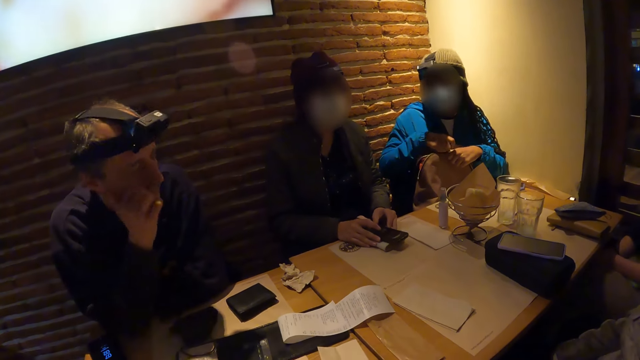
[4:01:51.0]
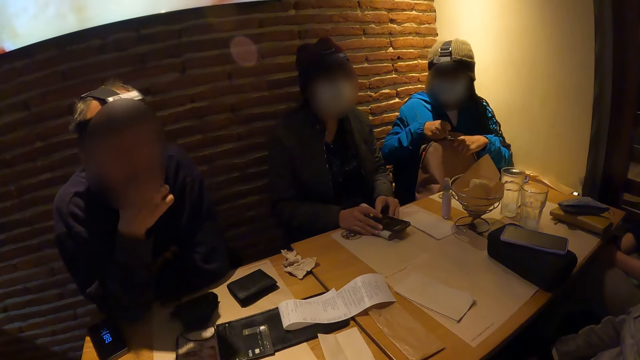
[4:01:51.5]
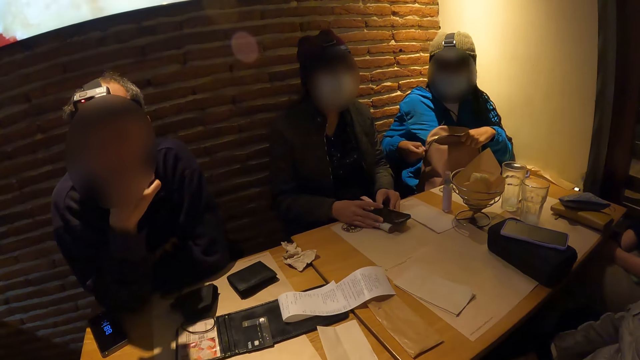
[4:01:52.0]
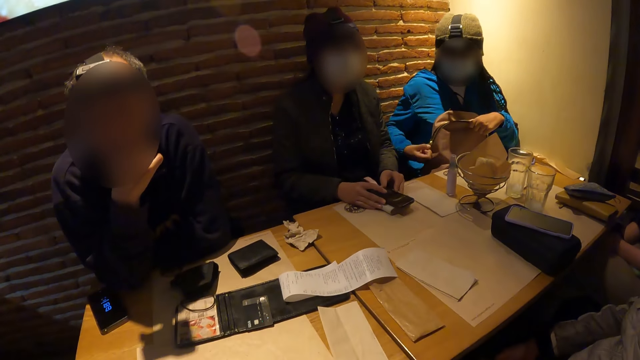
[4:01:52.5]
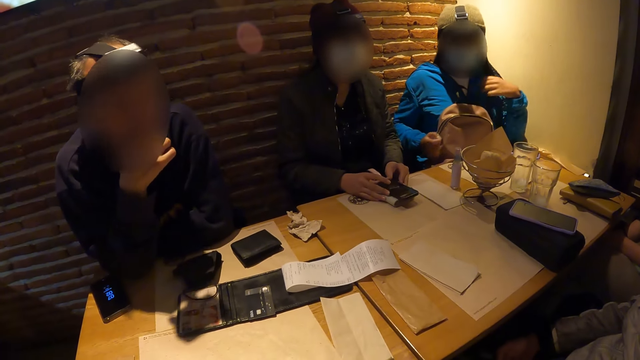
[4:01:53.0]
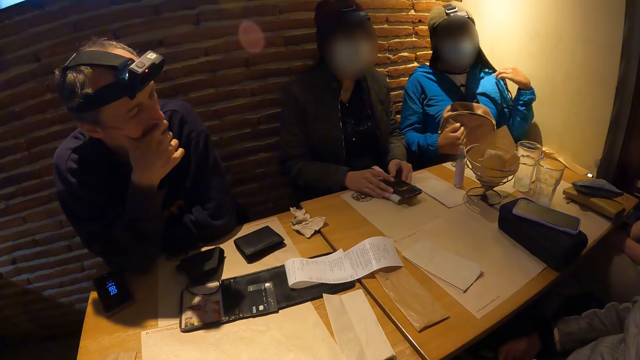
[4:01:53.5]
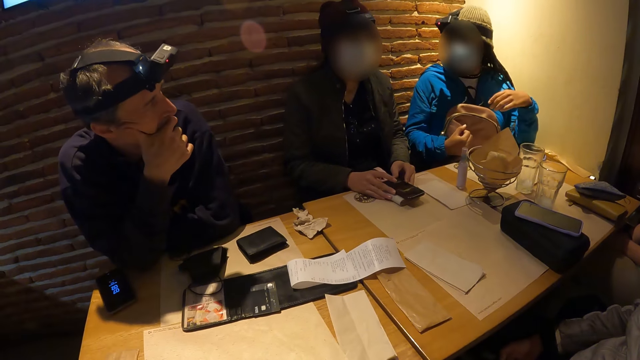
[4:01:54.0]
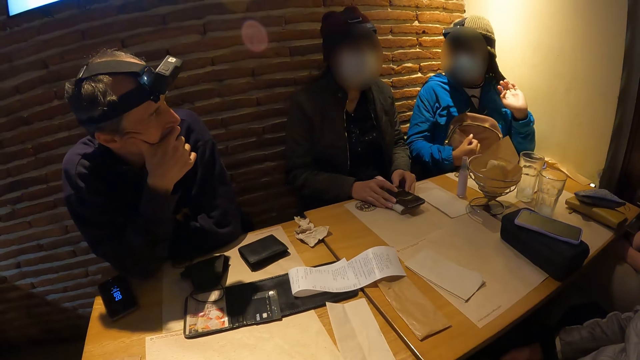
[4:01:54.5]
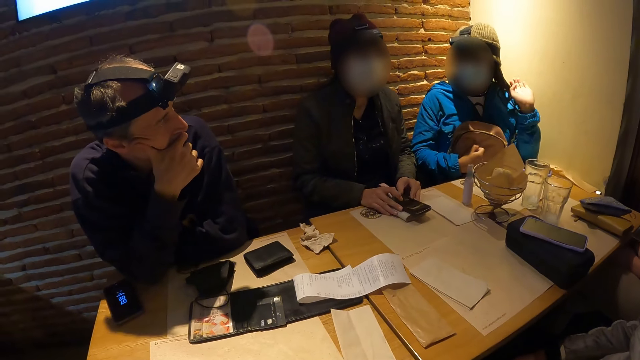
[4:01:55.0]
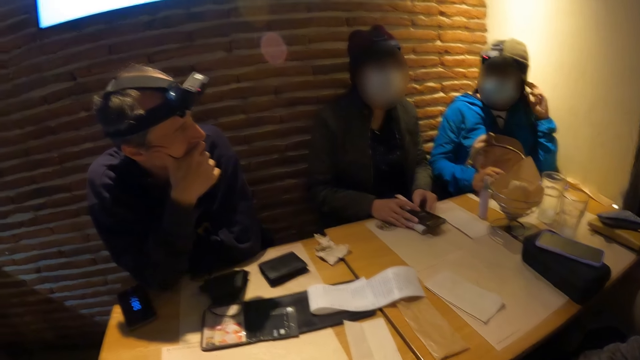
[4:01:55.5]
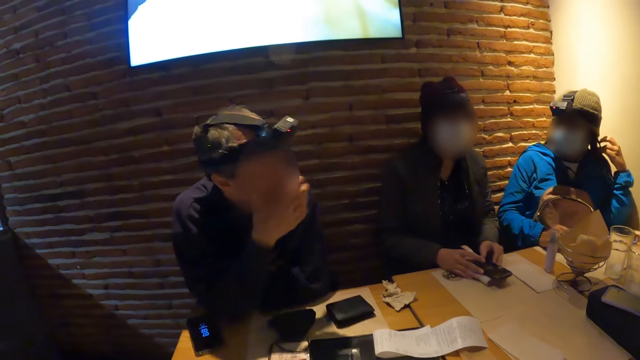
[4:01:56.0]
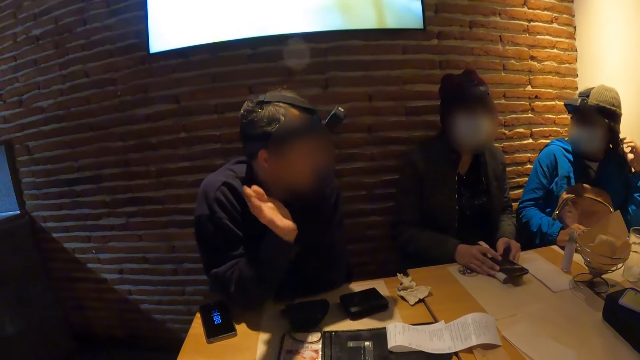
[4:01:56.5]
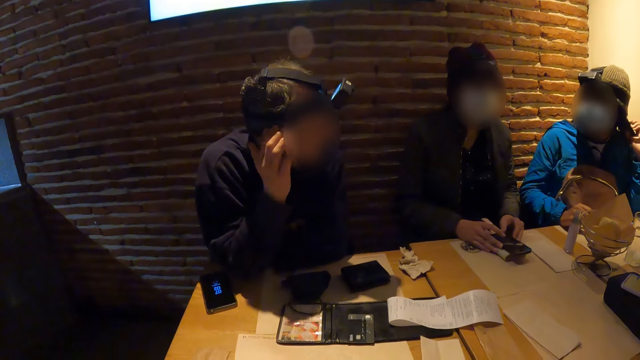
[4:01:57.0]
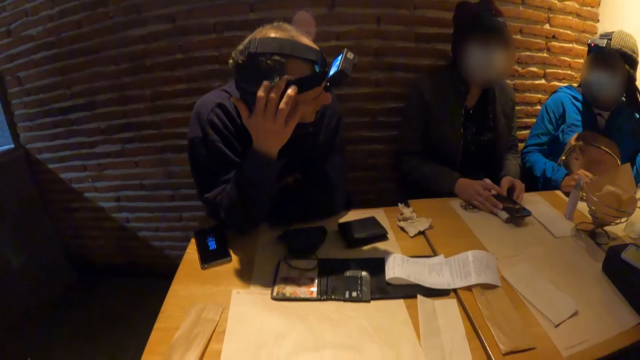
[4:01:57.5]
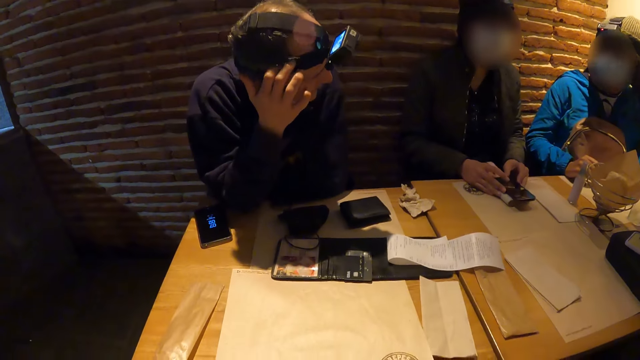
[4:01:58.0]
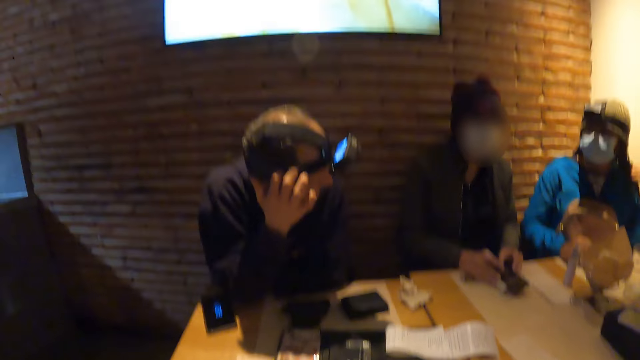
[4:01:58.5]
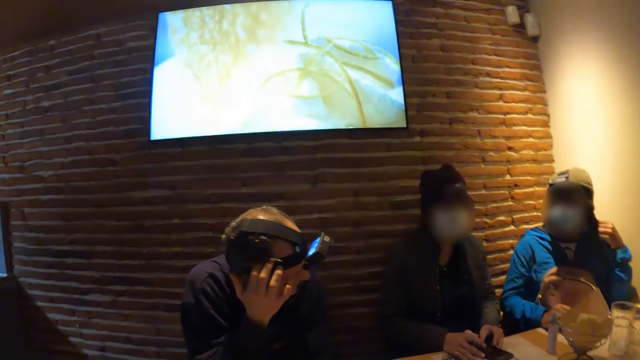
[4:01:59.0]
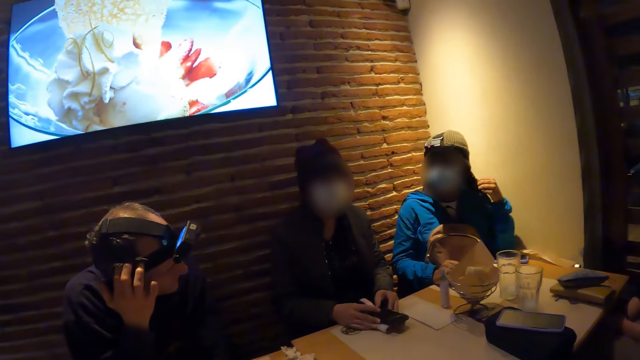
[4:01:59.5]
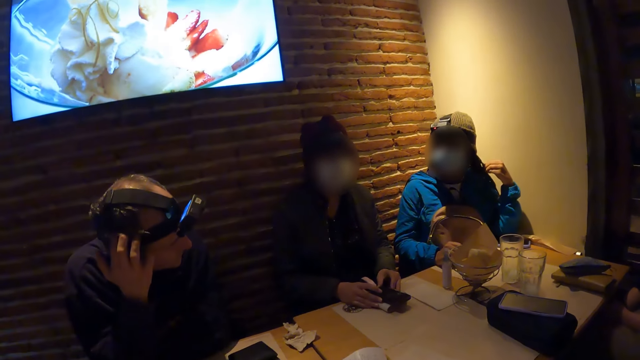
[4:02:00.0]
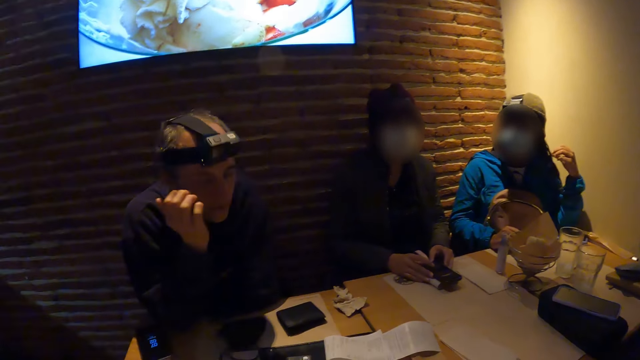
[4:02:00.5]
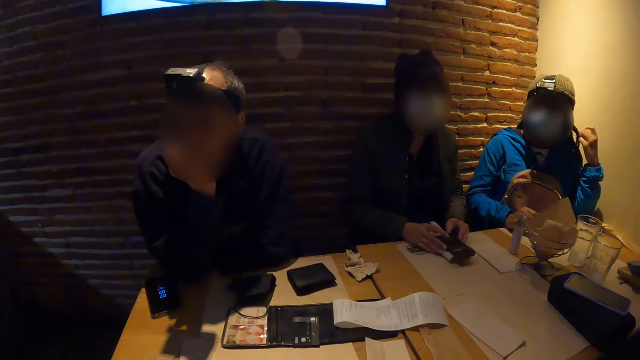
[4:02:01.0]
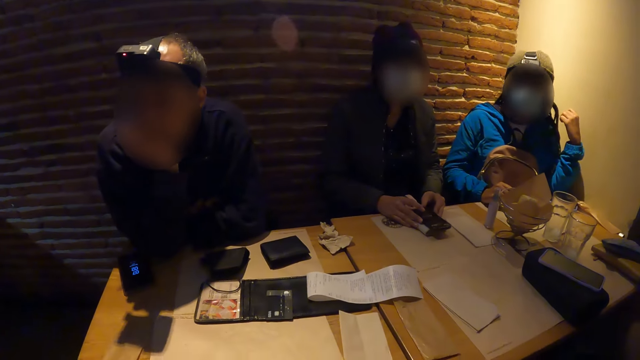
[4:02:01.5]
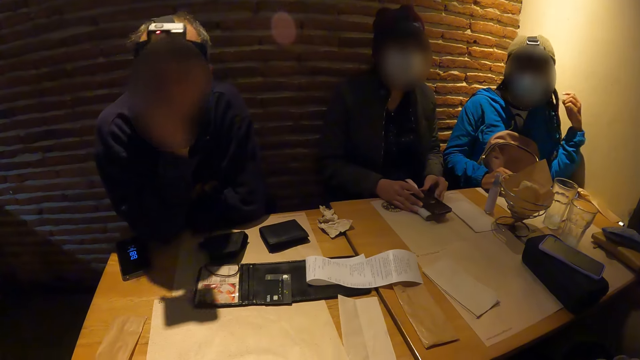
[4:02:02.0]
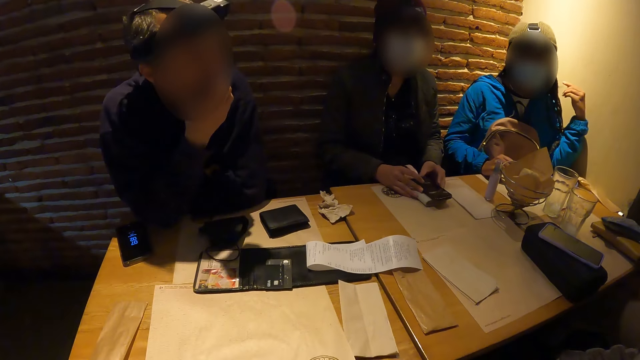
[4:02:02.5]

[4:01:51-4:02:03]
A woman flicks her hair with her left hand. The woman interacts with another person. The woman touches her hair with her left hand.

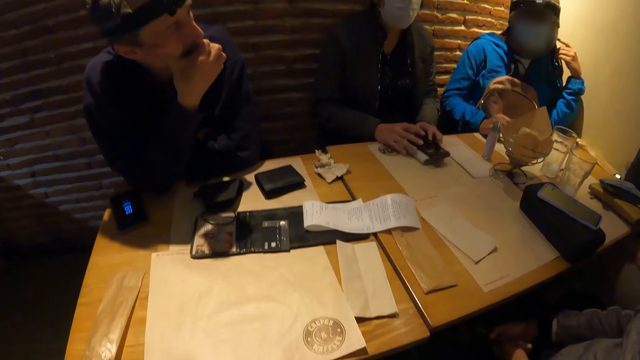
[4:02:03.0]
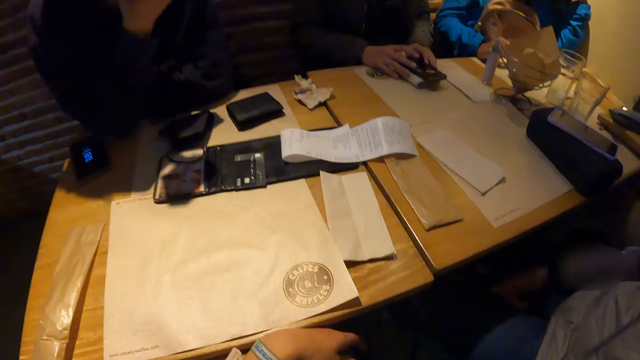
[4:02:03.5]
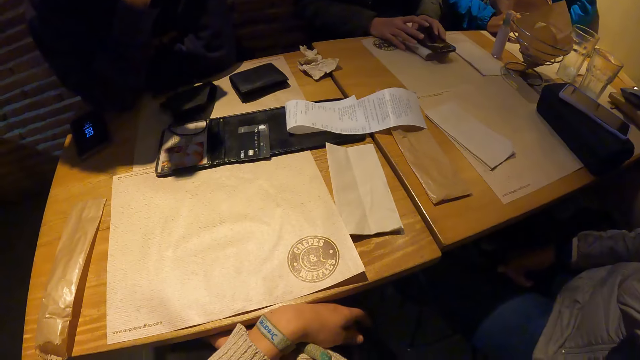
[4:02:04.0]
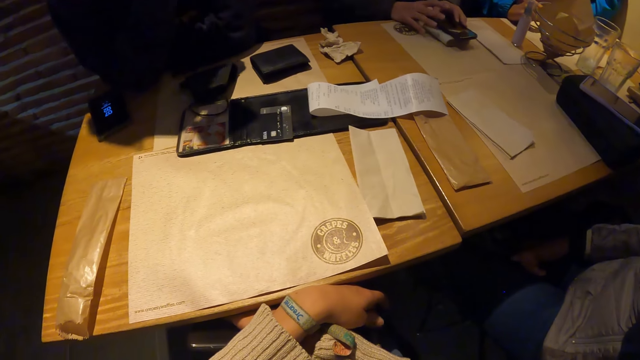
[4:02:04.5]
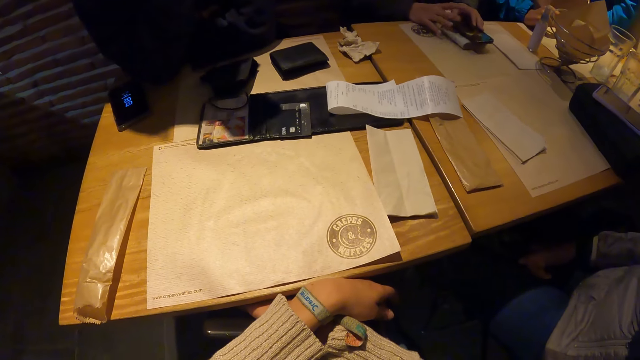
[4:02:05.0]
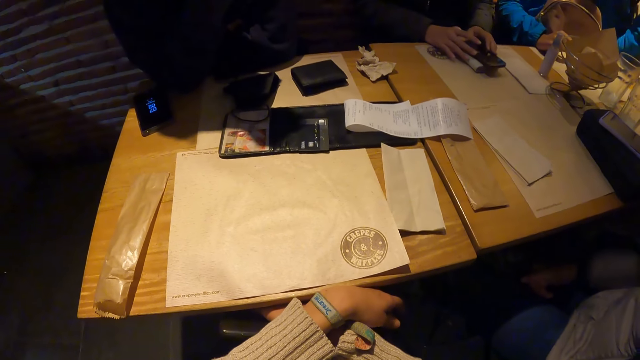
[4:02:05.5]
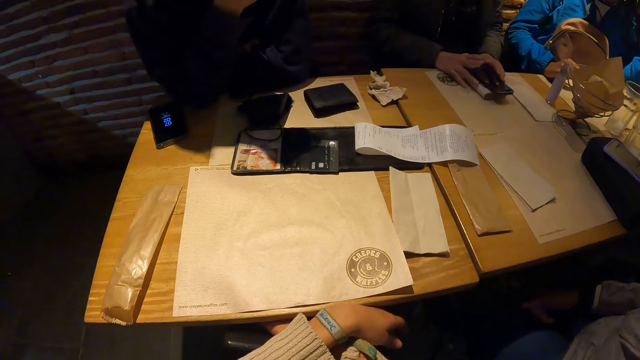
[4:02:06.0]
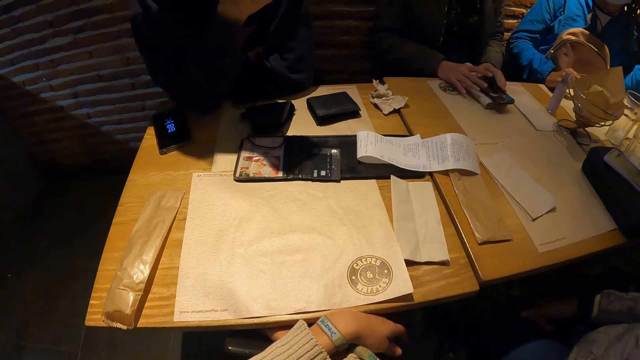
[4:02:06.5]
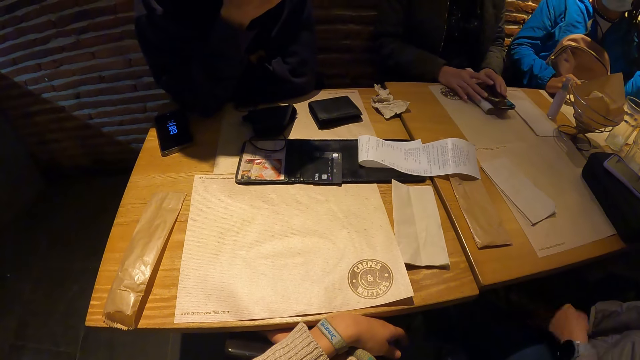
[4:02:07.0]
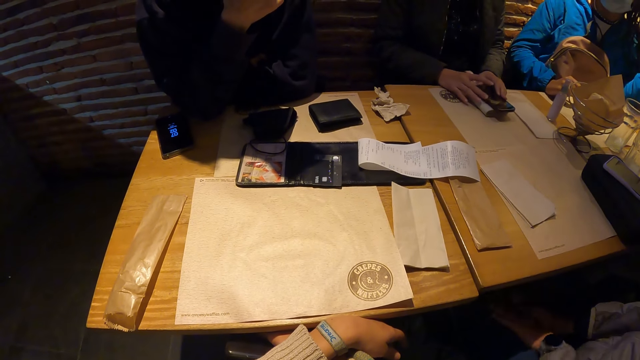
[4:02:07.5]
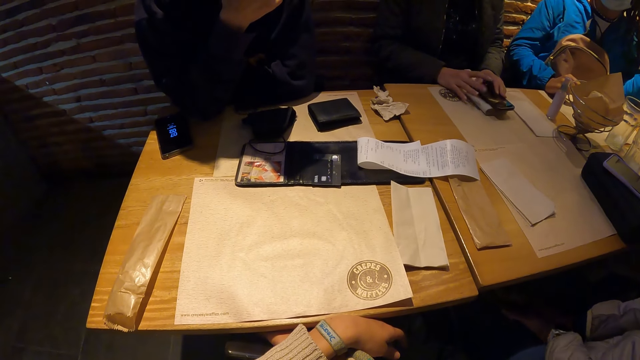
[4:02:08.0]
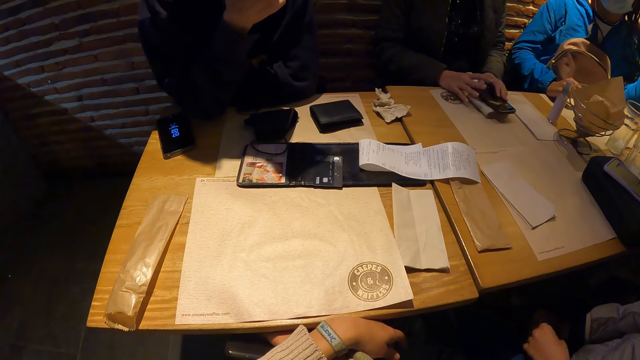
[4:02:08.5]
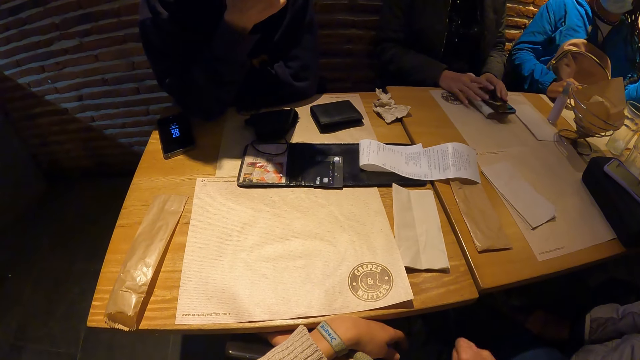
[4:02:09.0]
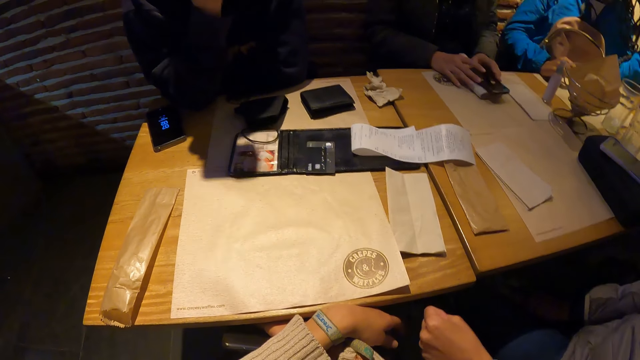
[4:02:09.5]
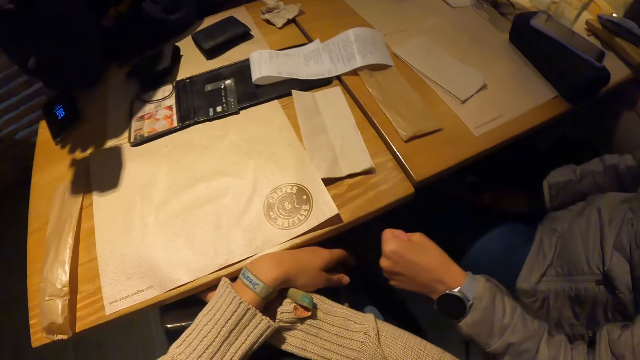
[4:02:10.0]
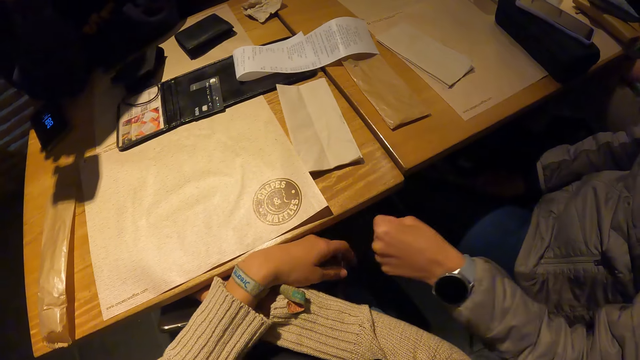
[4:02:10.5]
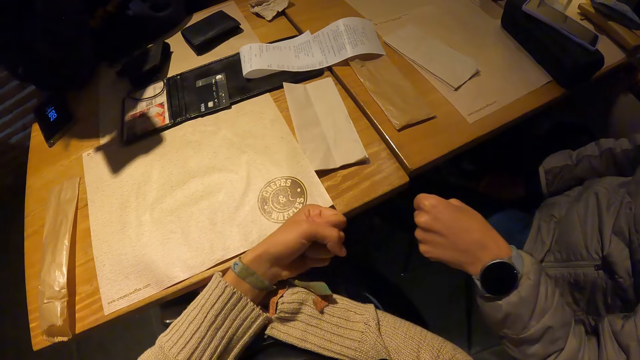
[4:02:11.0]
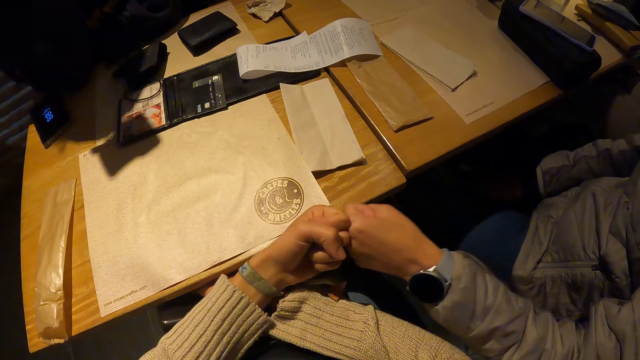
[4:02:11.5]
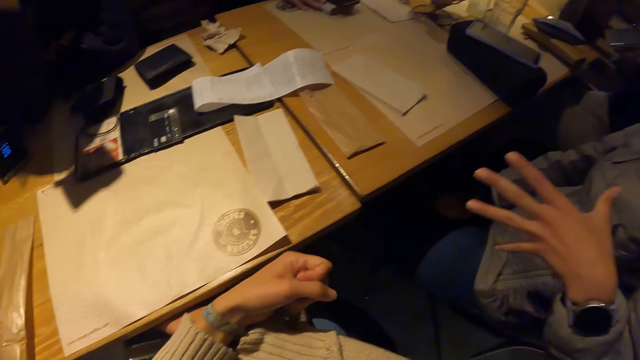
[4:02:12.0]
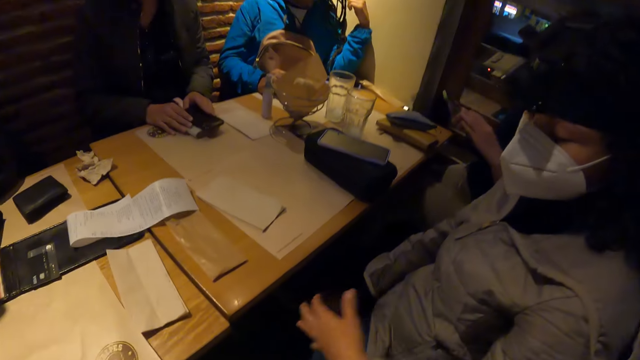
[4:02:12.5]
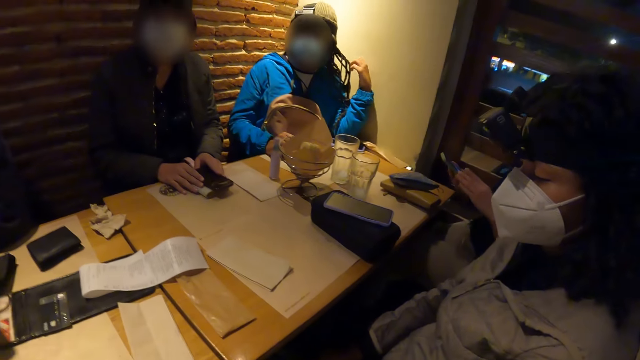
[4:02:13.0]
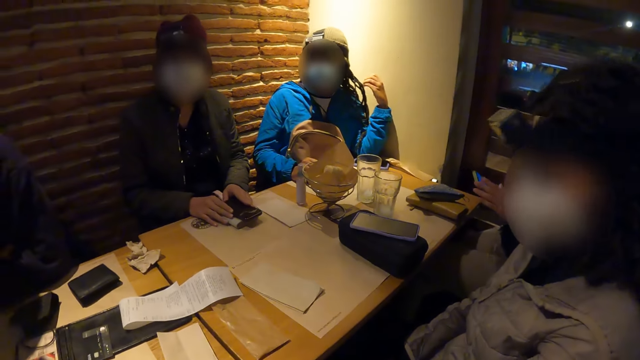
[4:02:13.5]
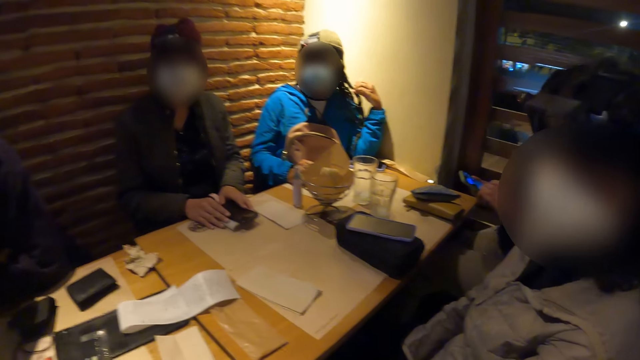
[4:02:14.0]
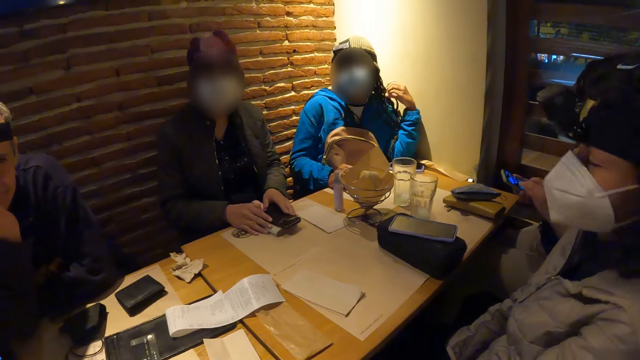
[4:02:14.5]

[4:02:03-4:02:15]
The camera wearer looks at the table. A woman punches the left hand of the camera wearer with her left hand. Another woman interacts with the camera wearer. The camera wearer hits a woman. The other woman operates the phone with both hands.
